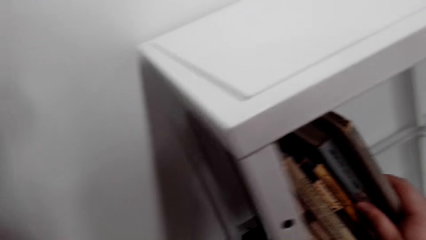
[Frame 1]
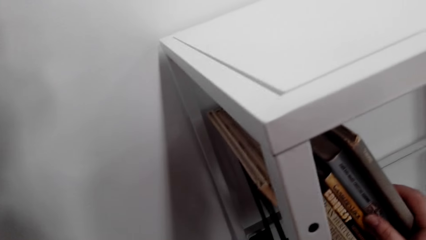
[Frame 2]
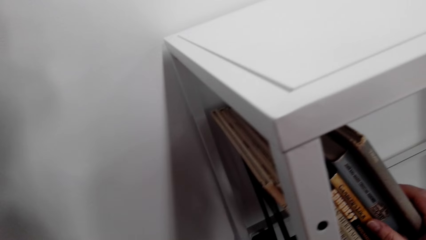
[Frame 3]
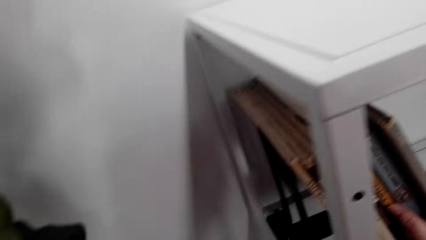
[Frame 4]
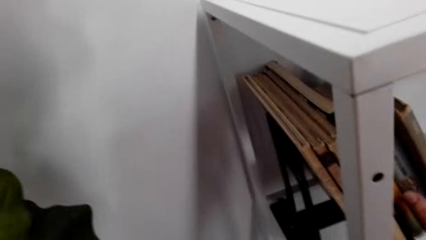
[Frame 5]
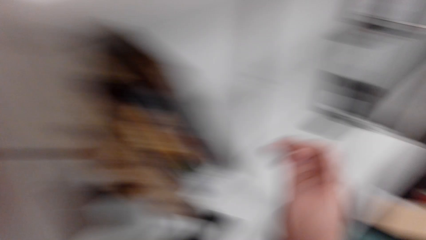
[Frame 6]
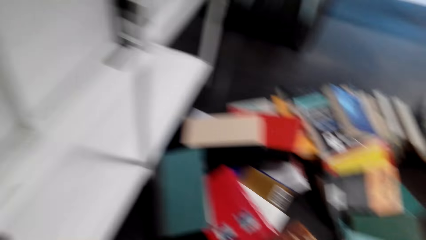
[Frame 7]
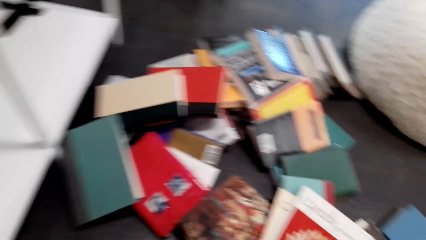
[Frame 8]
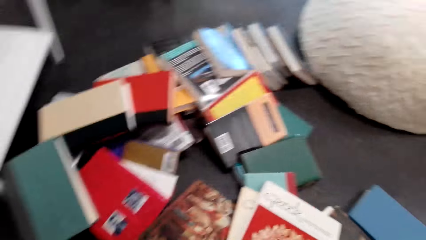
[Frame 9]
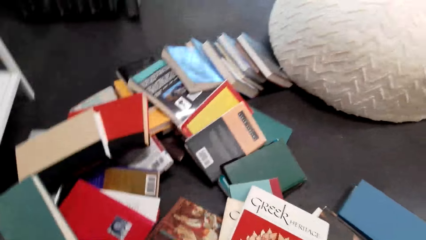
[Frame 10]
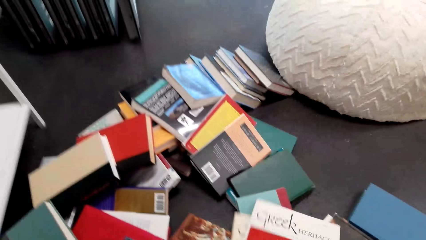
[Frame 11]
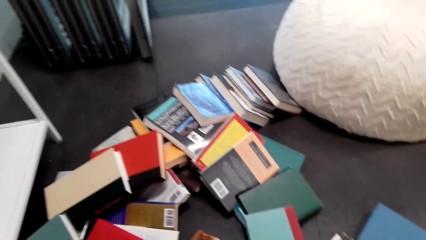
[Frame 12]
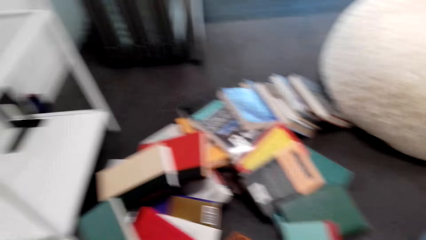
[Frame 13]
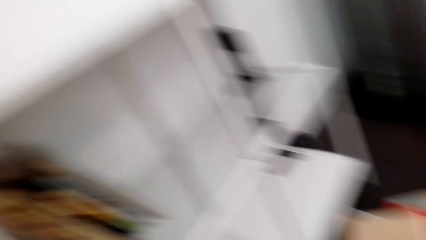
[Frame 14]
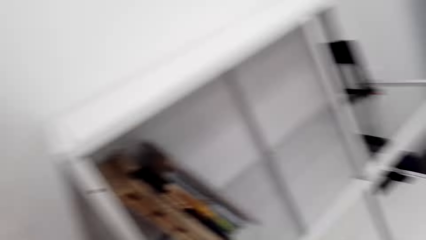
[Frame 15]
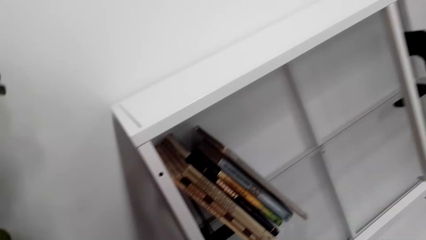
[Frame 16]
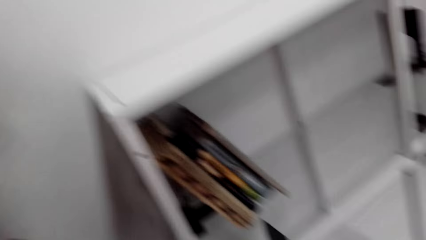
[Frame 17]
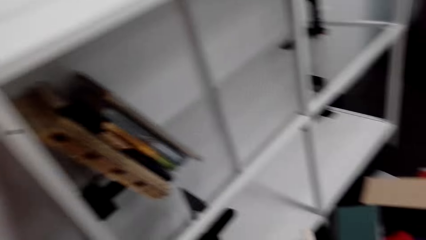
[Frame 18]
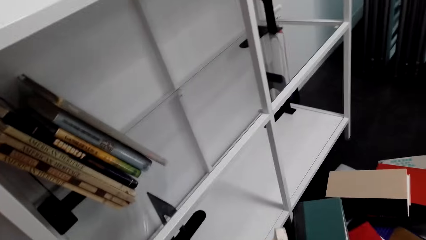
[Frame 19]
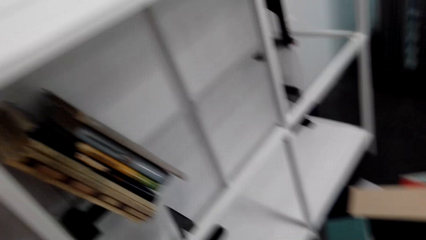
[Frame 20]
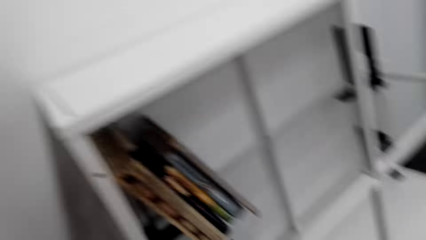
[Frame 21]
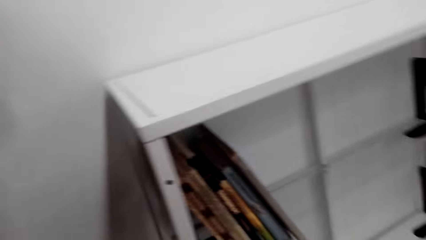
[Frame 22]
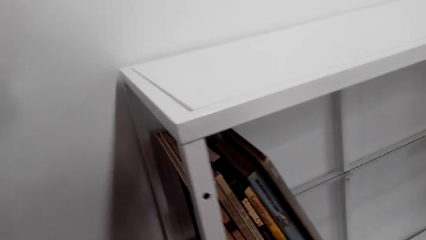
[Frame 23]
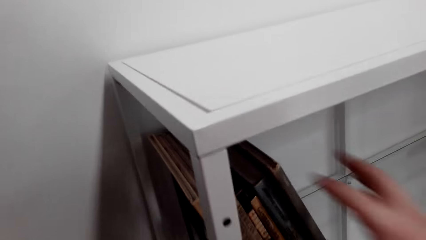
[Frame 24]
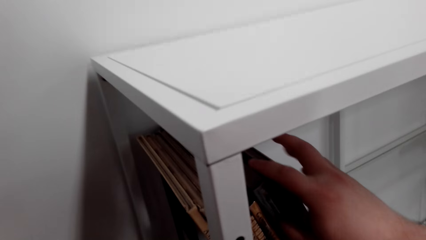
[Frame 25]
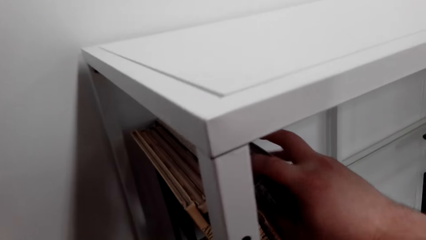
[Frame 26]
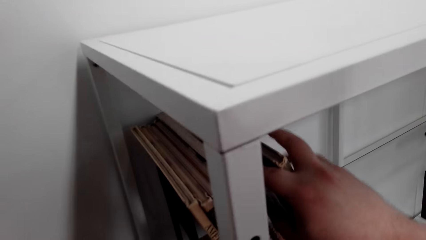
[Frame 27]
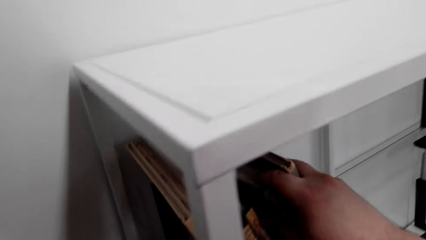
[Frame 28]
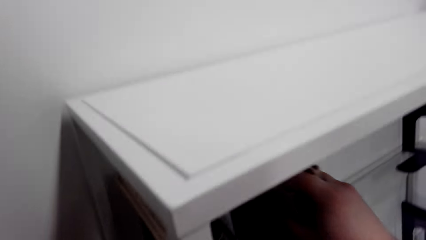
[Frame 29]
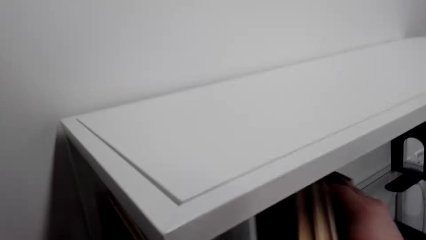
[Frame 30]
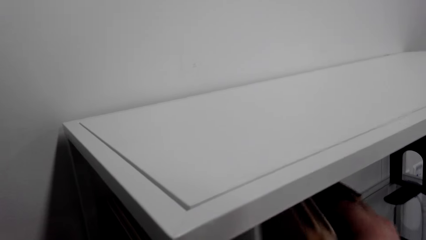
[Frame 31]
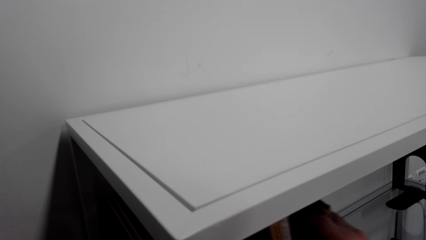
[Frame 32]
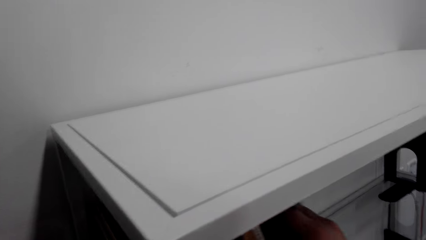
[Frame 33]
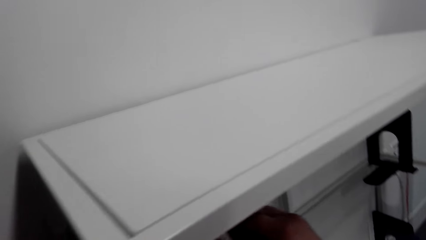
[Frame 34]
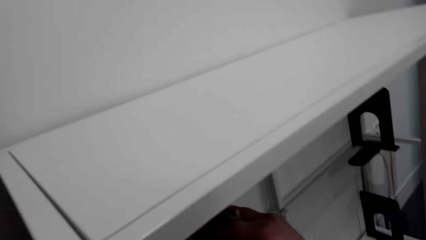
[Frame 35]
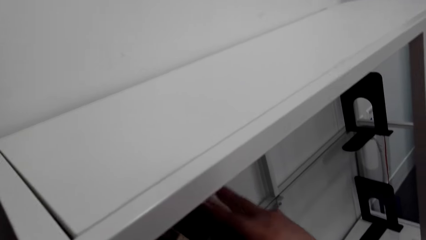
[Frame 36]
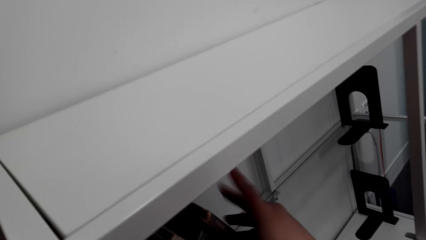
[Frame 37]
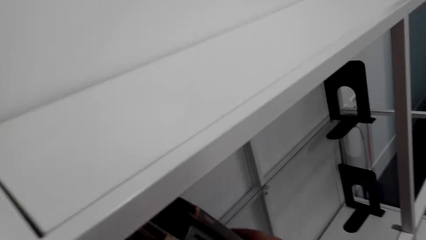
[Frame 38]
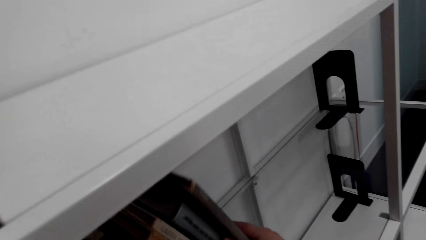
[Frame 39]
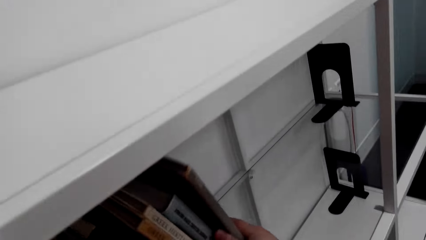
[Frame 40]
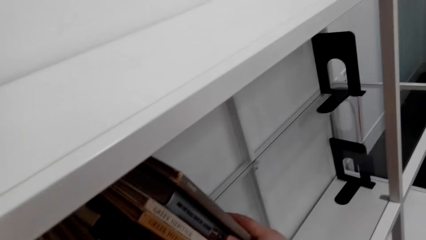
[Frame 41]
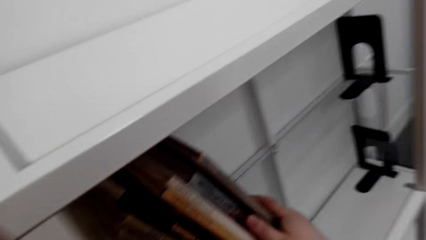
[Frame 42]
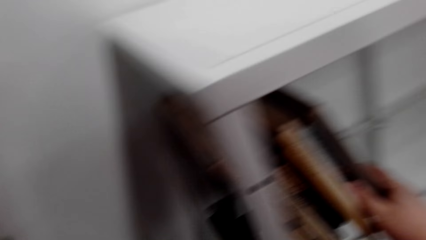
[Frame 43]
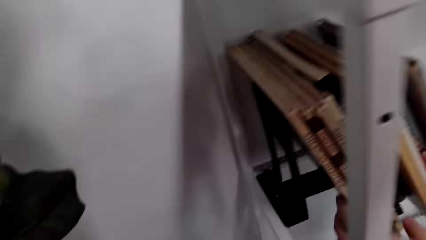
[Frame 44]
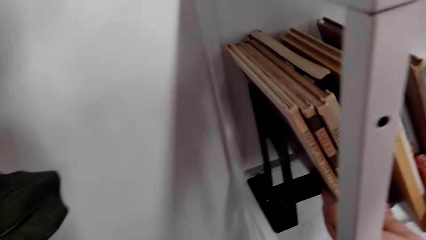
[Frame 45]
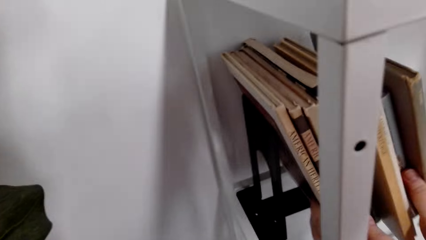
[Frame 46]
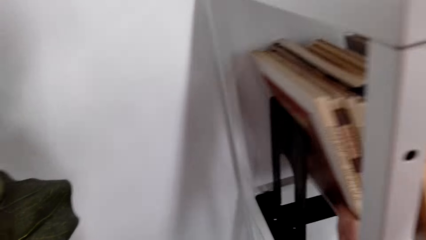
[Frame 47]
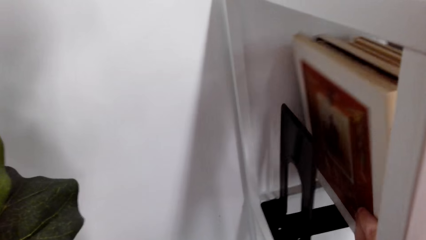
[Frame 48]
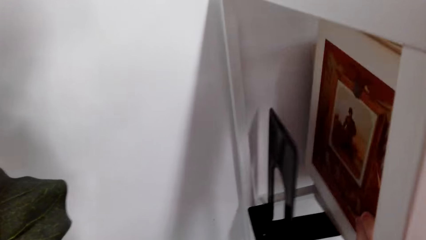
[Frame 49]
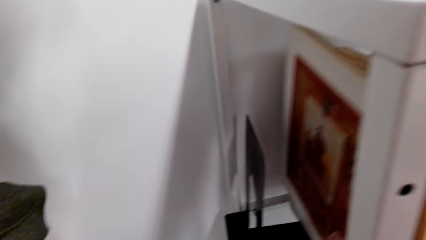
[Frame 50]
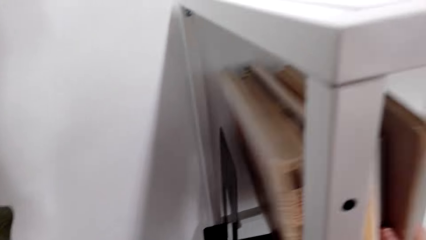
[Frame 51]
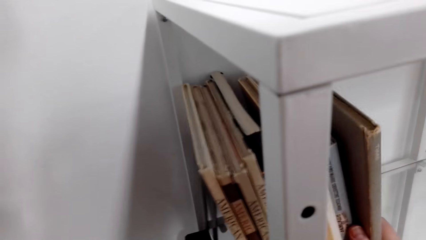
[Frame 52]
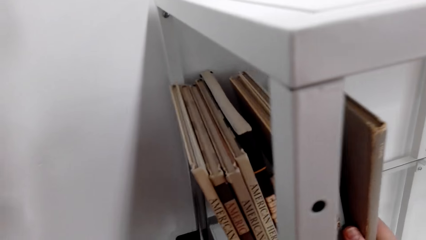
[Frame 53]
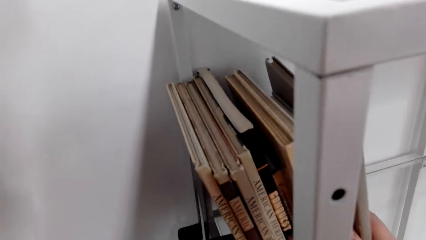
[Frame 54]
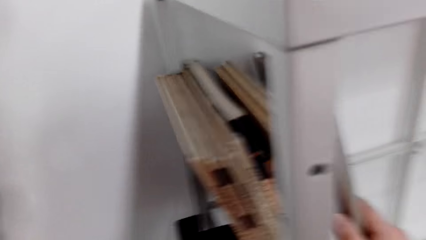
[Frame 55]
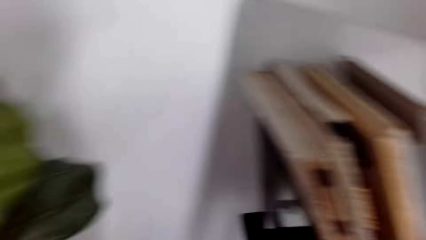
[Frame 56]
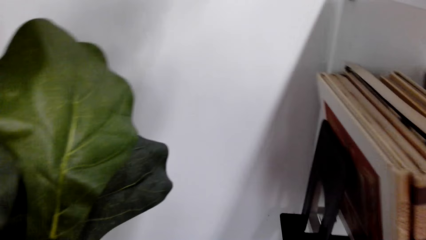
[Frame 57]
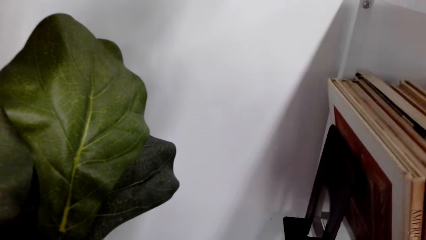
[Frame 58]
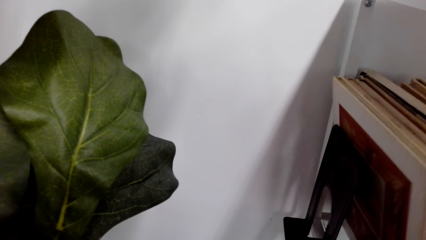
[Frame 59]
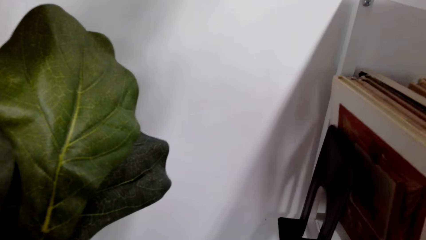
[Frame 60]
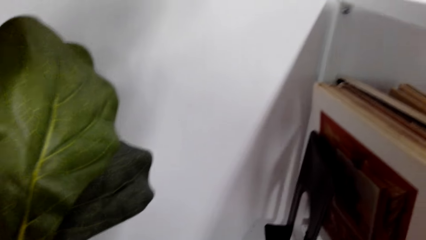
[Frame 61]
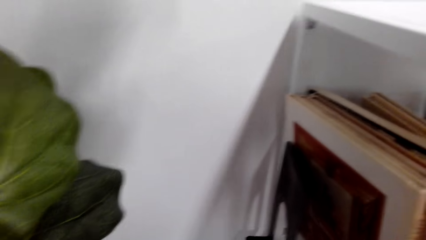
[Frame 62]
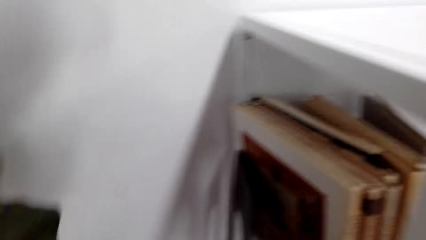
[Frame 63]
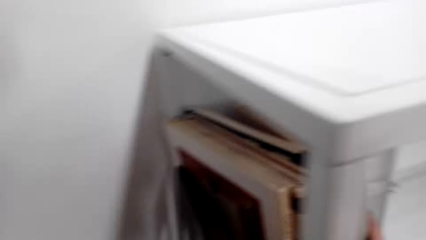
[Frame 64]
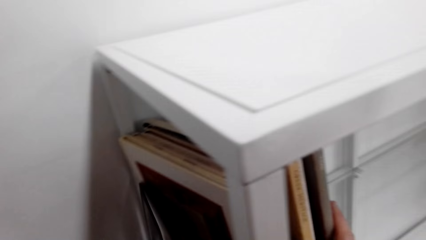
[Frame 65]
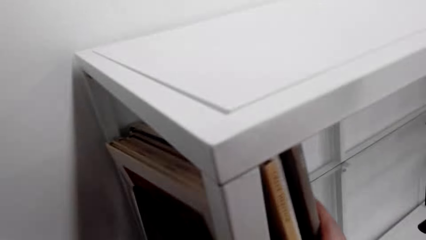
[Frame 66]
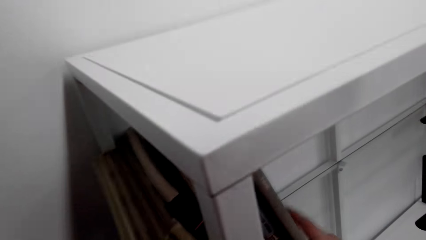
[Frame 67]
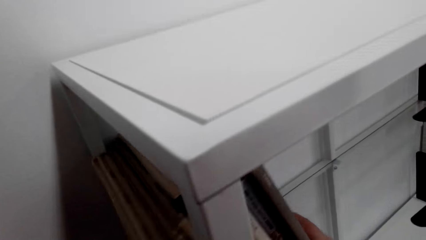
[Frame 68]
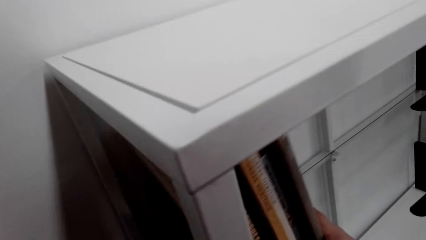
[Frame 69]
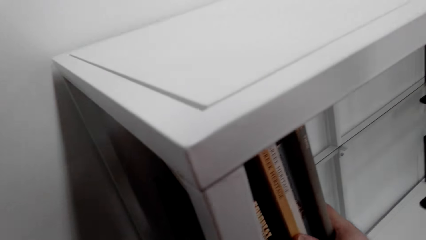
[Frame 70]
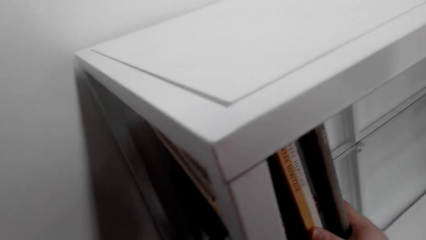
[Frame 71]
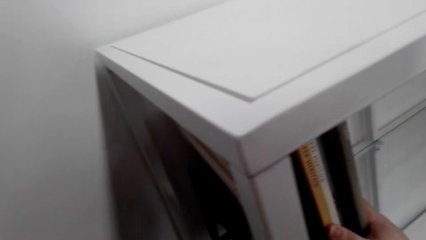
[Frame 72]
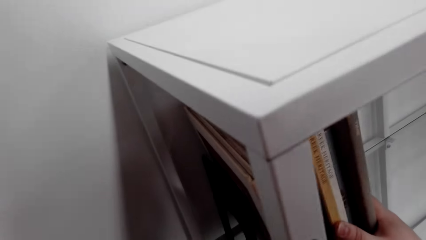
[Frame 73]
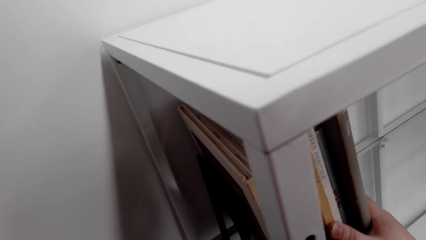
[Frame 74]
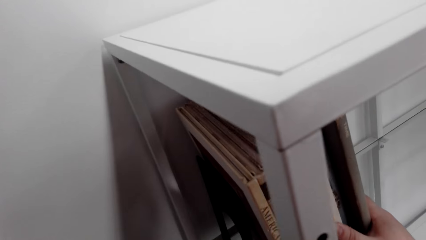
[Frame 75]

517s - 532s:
The camera wearer picks books from the floor. He holds the books on his hands. He moves books on the bookshelf. He puts other books on the bookshelf. He arranges books on the bookshelf.
